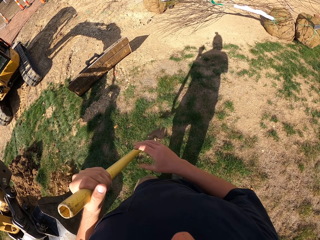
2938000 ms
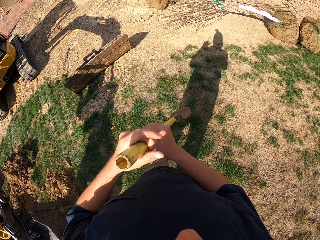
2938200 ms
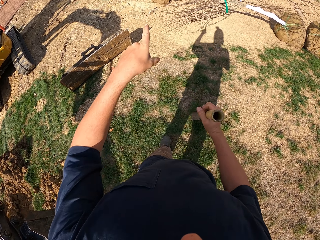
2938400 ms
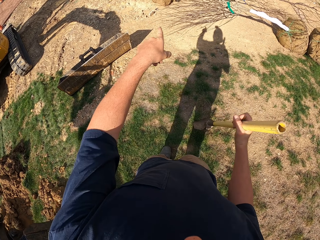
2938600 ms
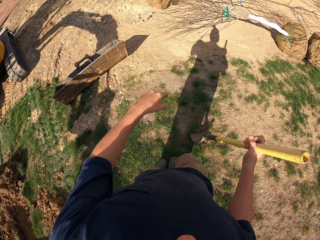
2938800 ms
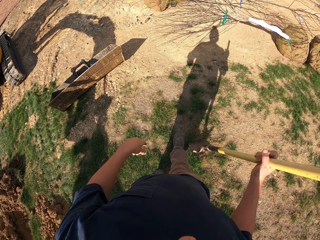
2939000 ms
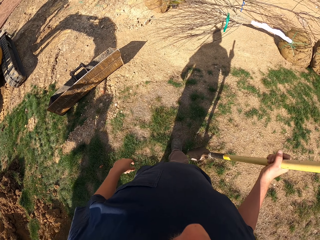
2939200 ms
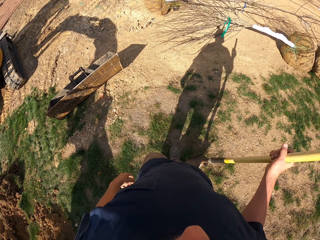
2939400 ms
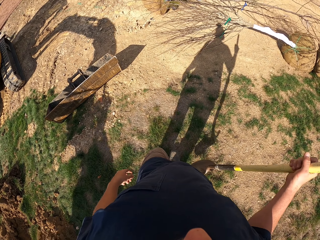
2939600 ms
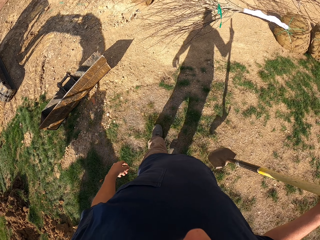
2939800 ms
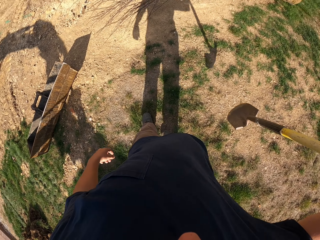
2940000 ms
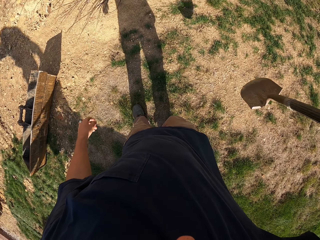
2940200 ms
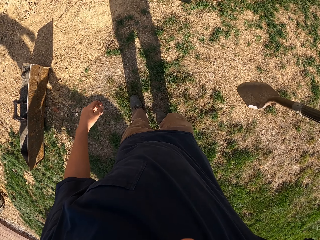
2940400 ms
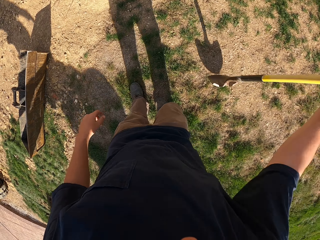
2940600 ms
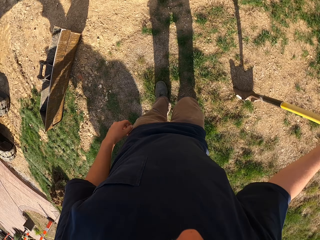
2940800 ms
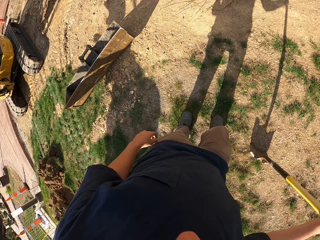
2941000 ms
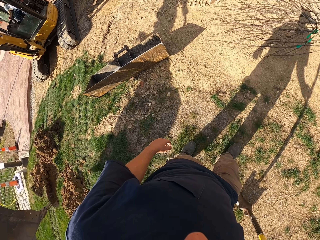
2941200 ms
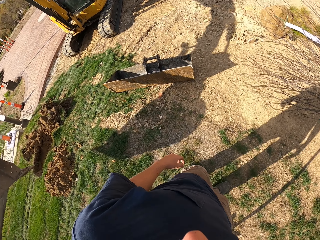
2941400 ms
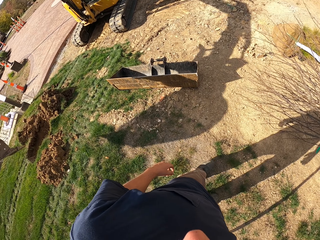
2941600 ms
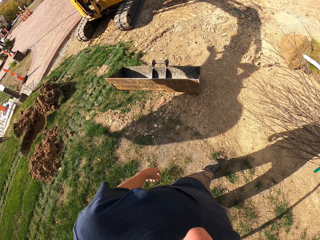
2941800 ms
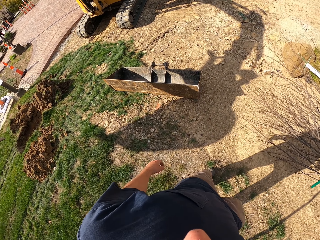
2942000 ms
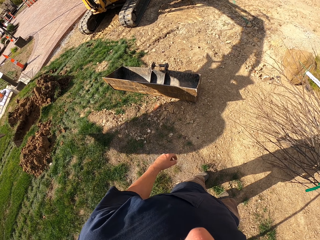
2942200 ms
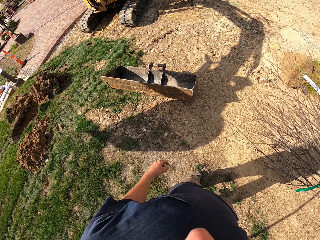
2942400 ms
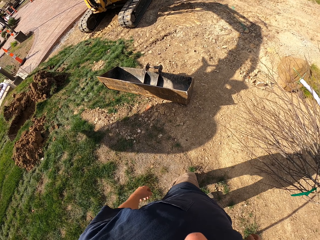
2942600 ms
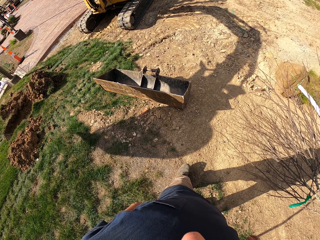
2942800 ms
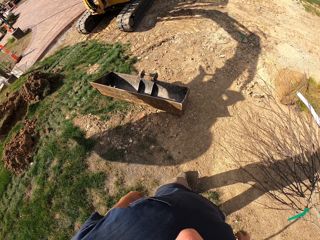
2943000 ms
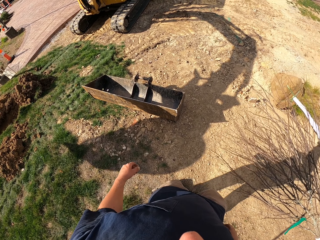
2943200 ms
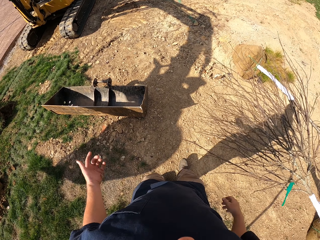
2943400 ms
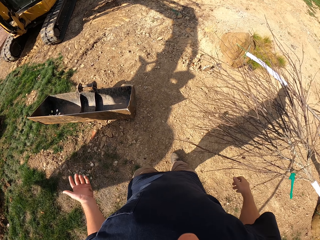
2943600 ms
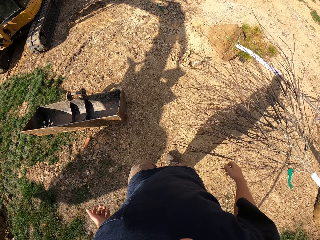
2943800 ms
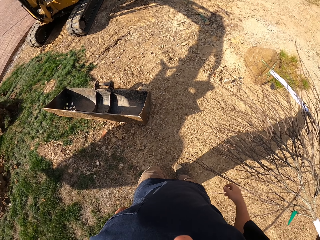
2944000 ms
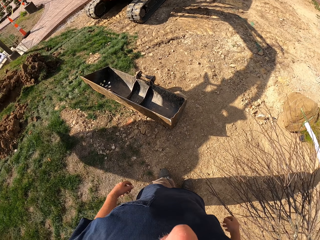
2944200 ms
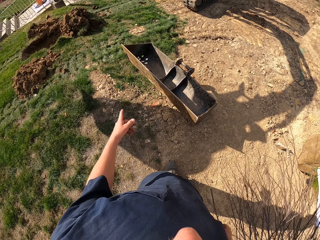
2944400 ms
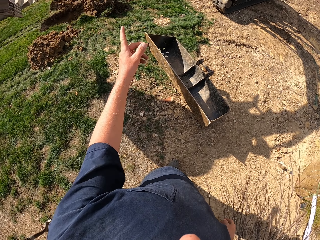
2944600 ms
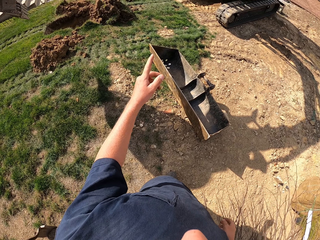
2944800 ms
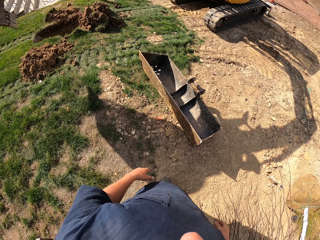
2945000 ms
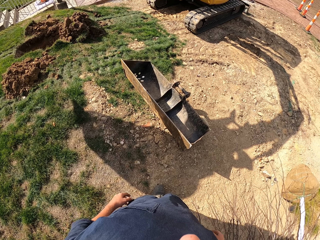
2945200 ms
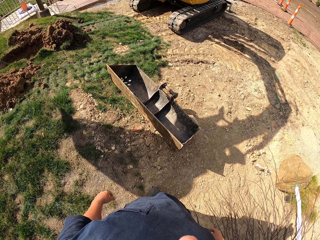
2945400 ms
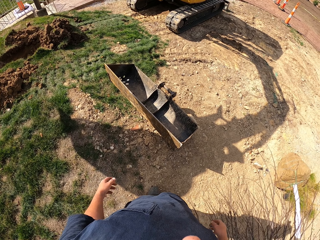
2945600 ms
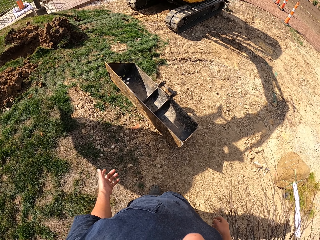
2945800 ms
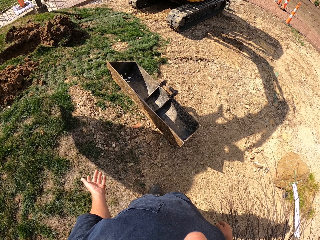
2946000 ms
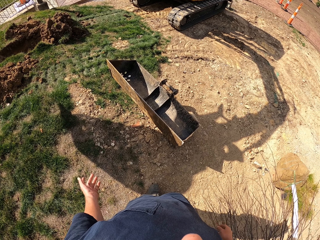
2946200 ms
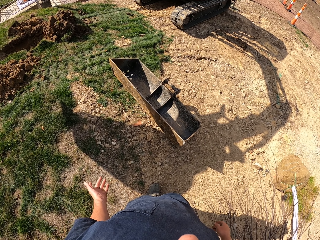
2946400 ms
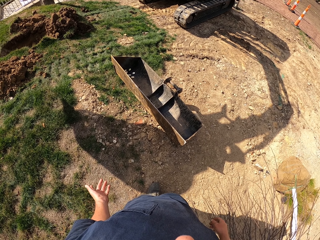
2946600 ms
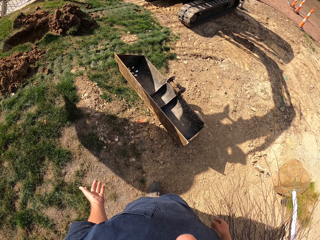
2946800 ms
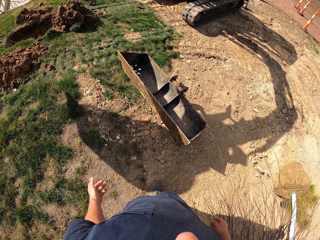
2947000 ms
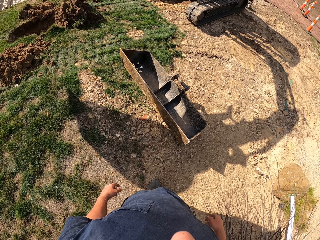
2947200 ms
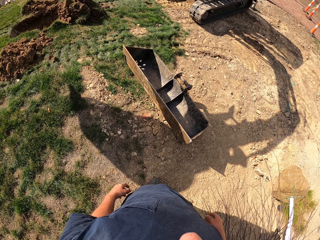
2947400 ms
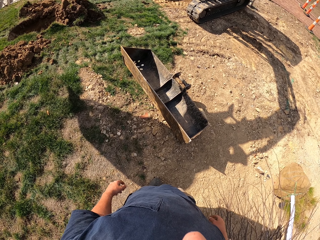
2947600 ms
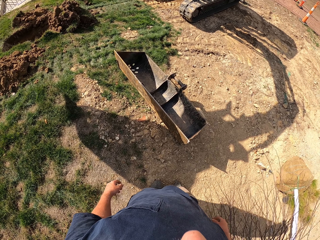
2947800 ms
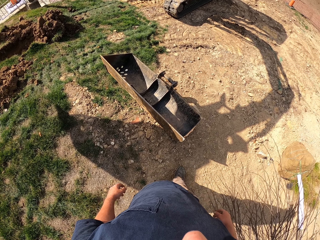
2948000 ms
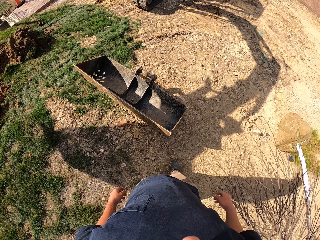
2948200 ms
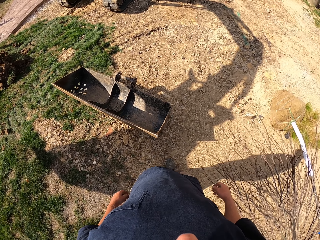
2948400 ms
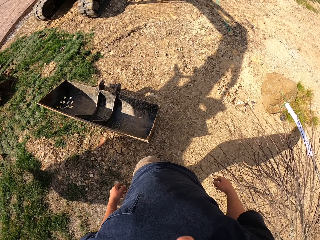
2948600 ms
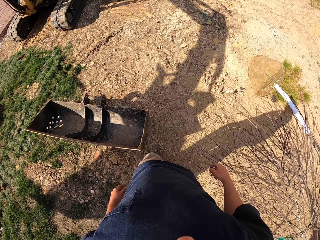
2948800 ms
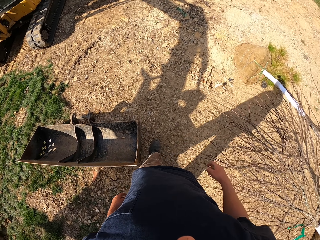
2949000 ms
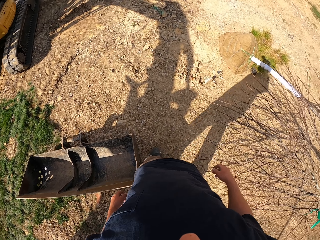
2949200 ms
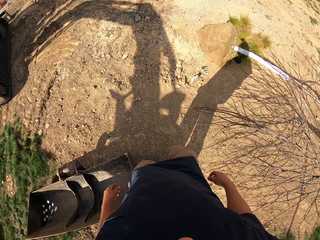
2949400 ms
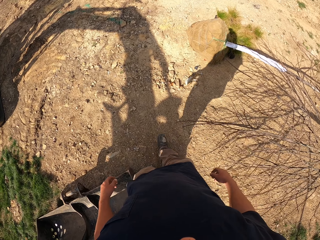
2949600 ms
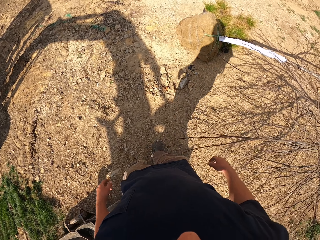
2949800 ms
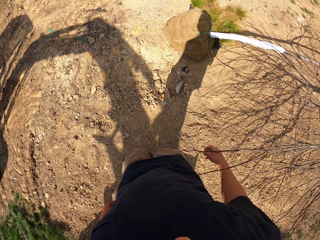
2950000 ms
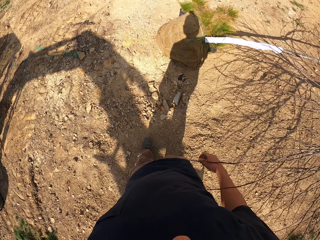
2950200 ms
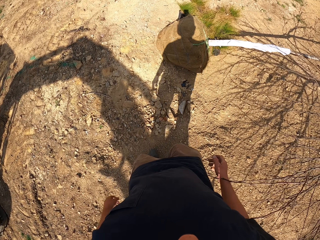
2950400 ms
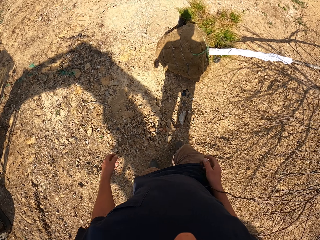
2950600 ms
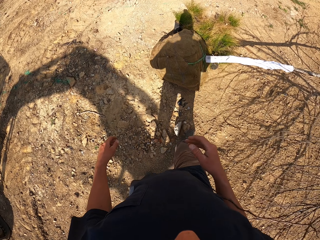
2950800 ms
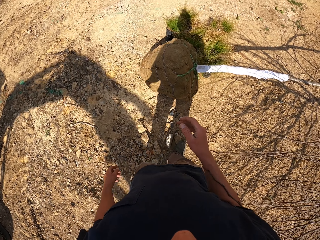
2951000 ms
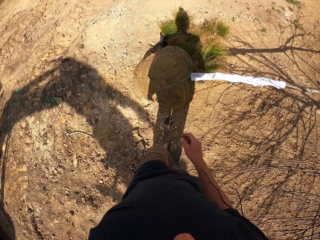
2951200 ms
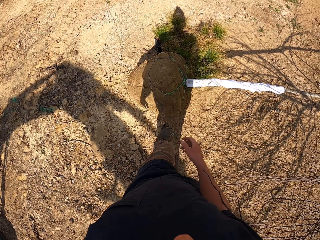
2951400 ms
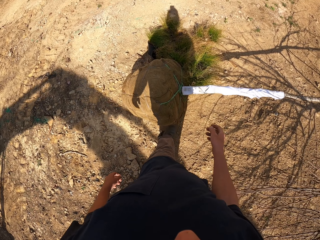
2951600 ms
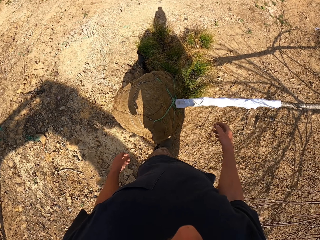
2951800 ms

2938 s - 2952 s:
The camera wearer carries the shovel in the compound. He shifts the shovel to the right hand. He points on the ground on his way. He puts the spade on the ground. He digs the shovel in the ground. He walks in the compound. He gestures and converses to a man. He walks towards a tree laid on the compound.

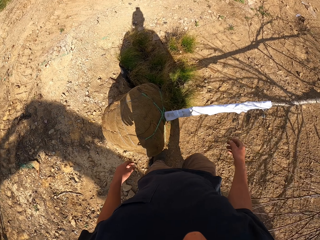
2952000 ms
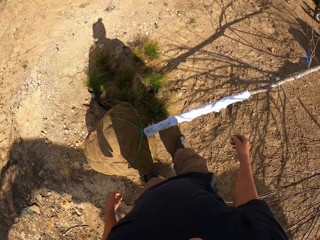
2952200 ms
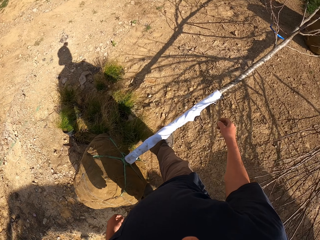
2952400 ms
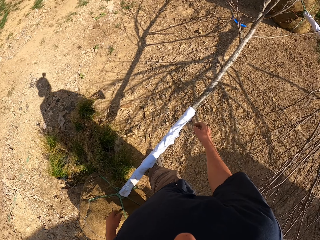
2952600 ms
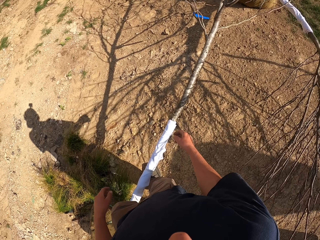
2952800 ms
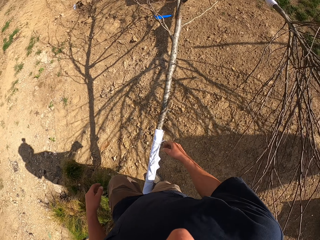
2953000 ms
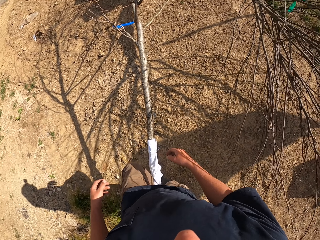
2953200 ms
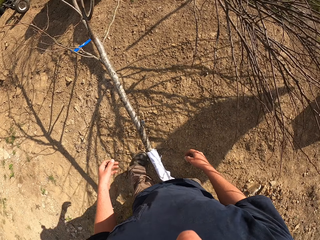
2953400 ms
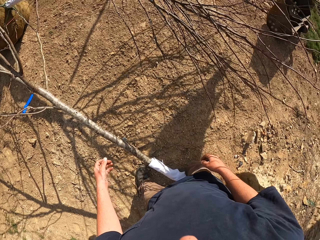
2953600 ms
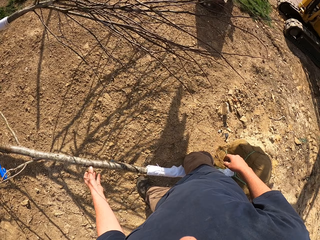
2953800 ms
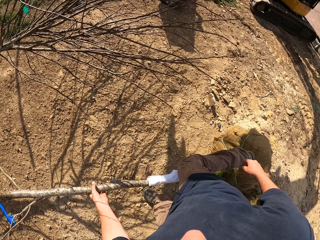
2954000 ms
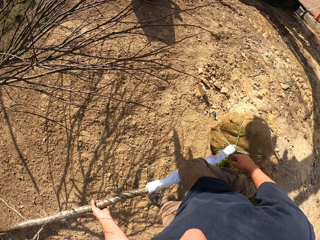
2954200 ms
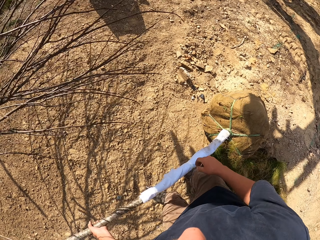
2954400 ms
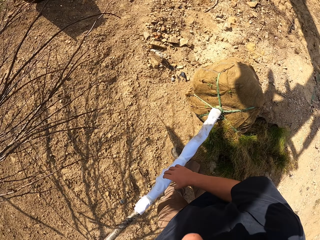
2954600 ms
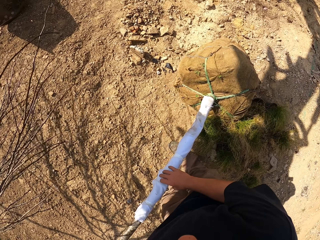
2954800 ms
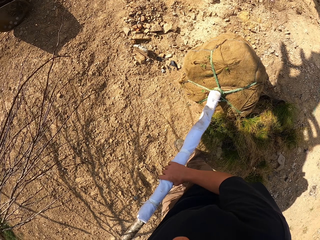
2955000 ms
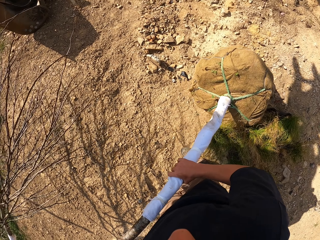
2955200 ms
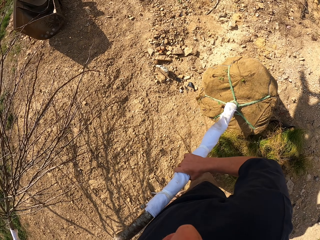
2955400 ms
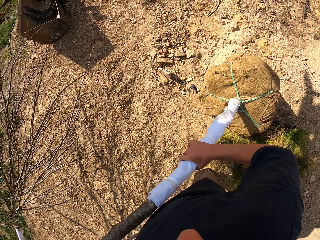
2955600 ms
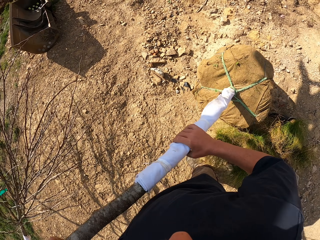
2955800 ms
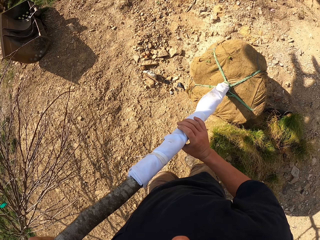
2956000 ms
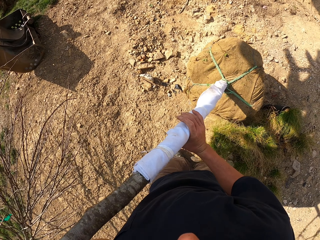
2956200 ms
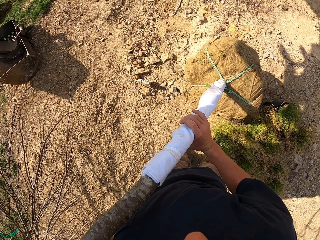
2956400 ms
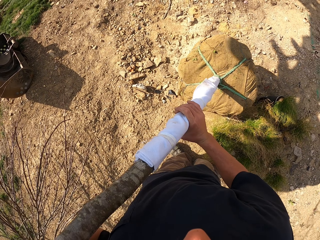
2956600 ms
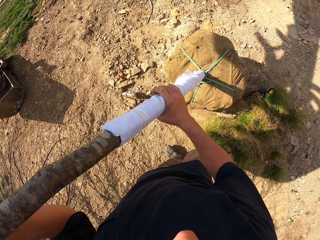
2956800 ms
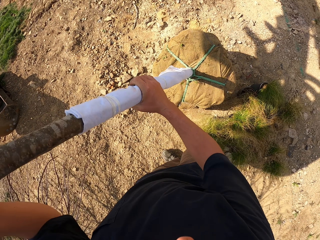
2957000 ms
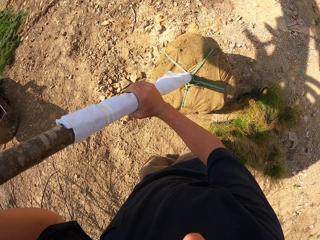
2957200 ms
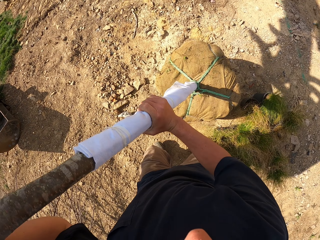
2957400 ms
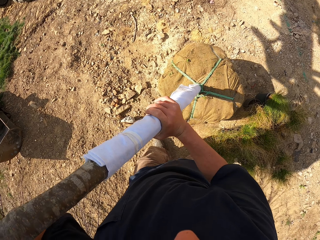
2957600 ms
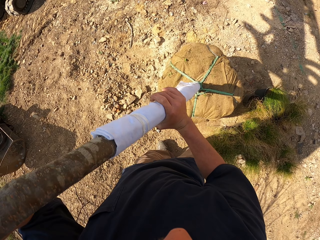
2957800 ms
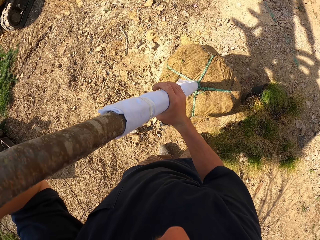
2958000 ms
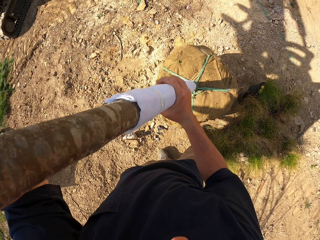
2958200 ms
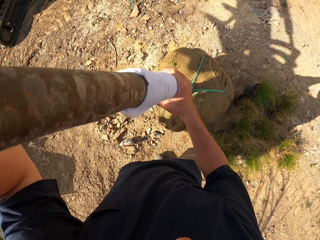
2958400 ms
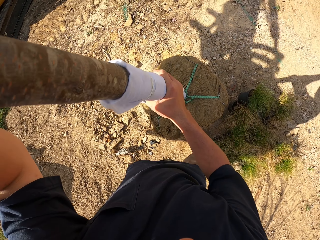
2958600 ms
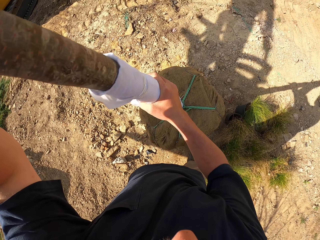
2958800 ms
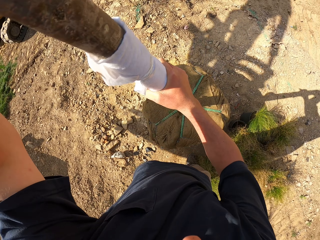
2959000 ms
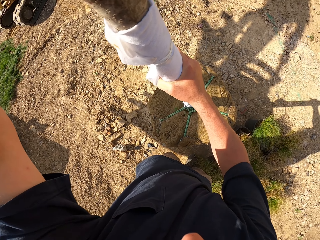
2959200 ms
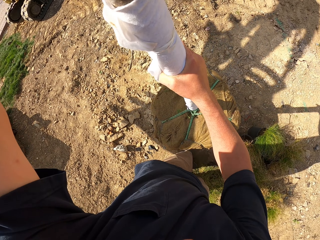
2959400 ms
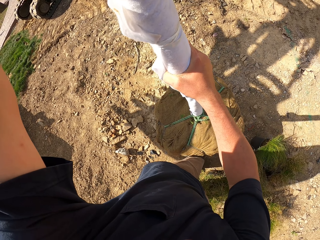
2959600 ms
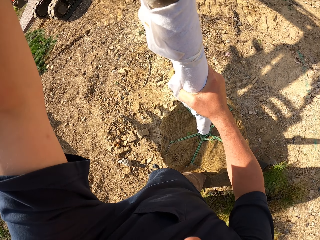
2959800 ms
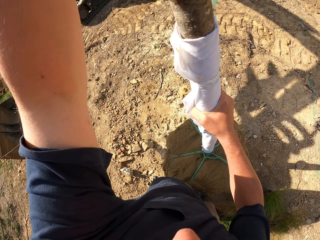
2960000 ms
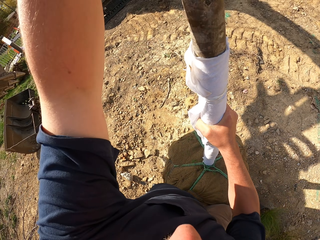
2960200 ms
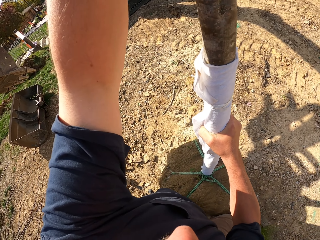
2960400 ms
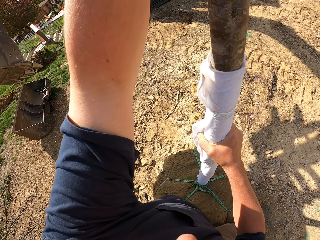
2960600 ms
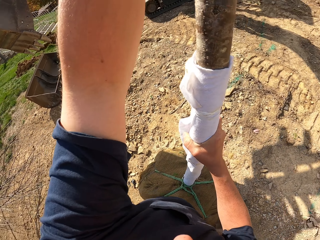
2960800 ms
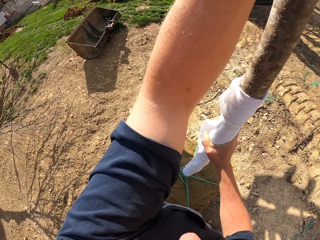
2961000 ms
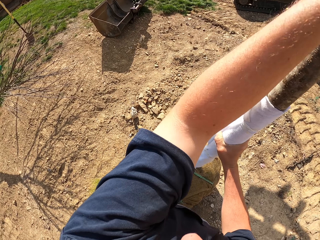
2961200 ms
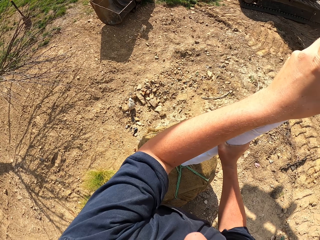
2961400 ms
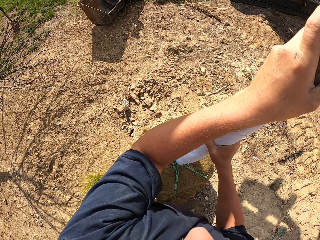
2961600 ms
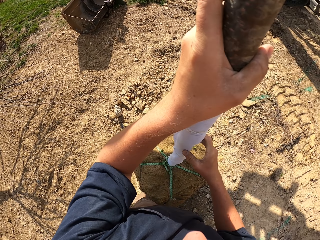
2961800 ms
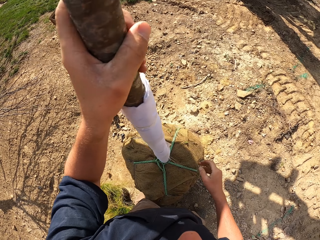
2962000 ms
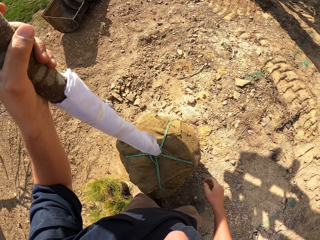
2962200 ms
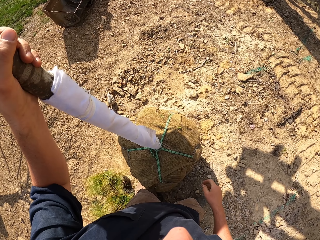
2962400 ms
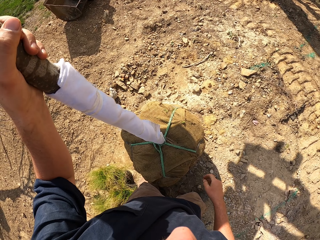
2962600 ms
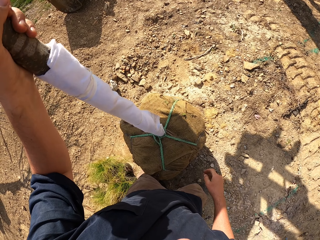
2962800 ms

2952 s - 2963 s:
The camera wearer lifts a tree. They hold the tree upright on the ground.
